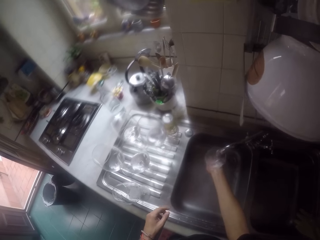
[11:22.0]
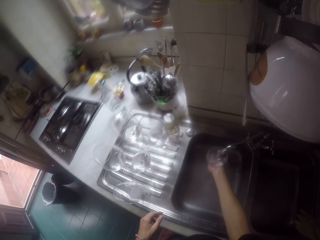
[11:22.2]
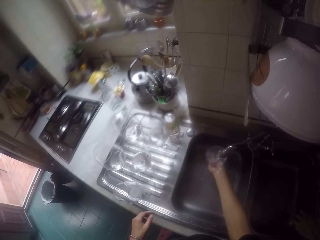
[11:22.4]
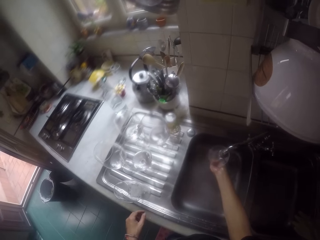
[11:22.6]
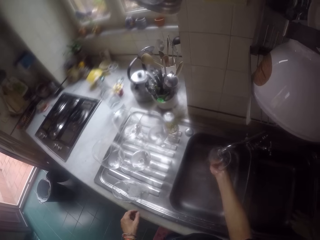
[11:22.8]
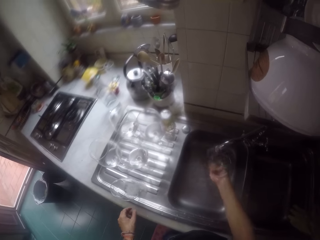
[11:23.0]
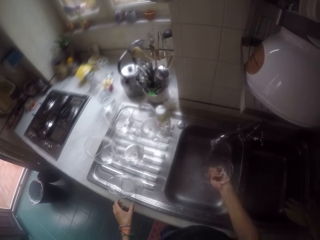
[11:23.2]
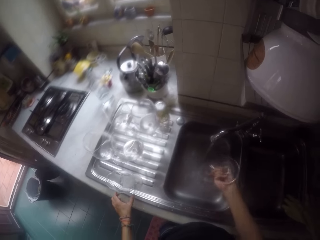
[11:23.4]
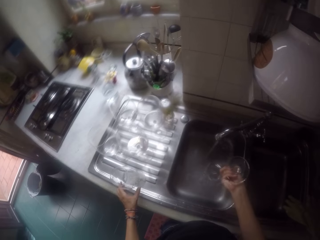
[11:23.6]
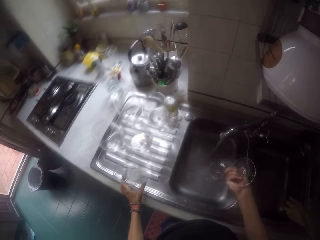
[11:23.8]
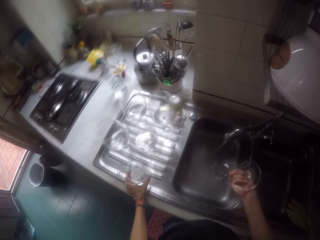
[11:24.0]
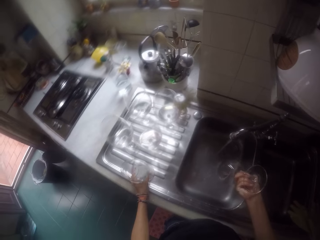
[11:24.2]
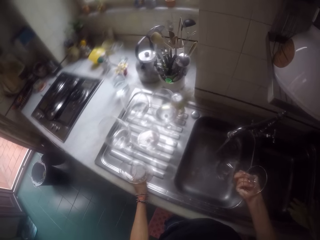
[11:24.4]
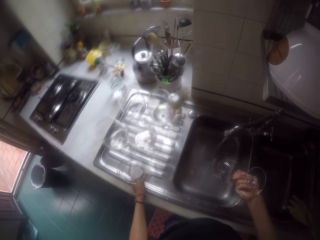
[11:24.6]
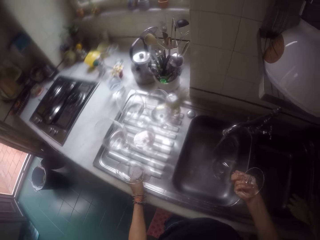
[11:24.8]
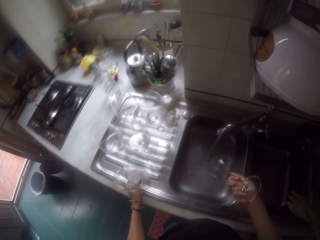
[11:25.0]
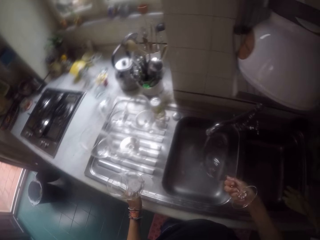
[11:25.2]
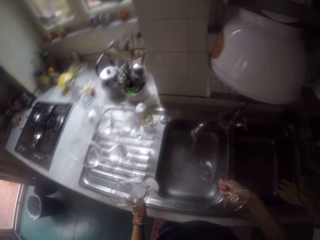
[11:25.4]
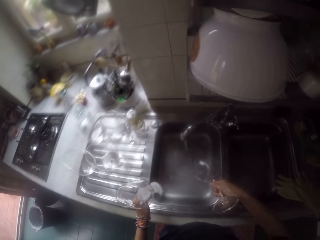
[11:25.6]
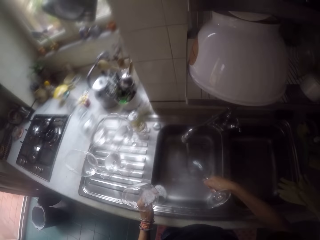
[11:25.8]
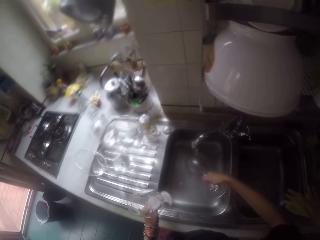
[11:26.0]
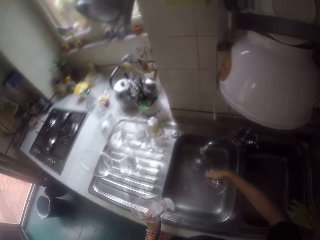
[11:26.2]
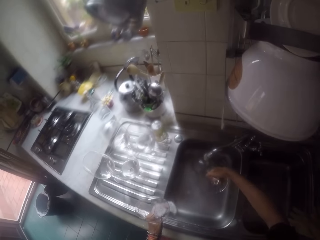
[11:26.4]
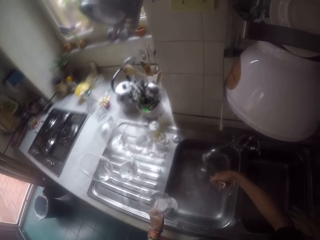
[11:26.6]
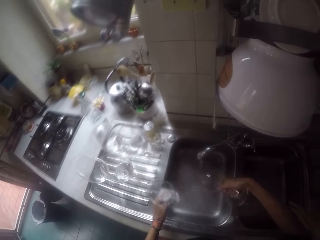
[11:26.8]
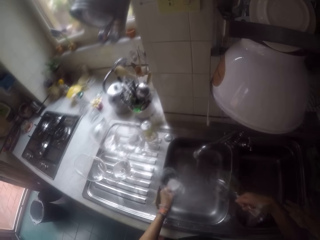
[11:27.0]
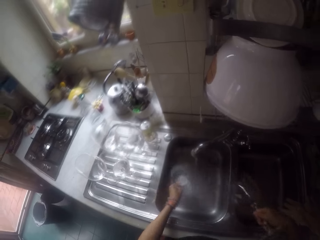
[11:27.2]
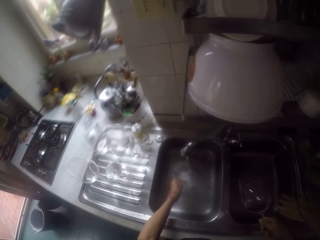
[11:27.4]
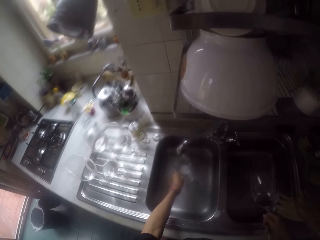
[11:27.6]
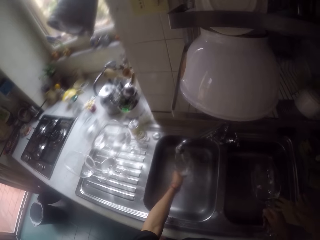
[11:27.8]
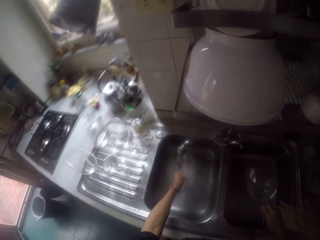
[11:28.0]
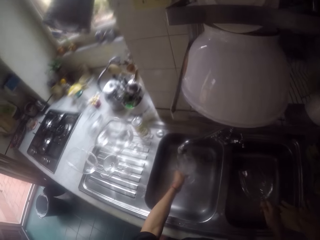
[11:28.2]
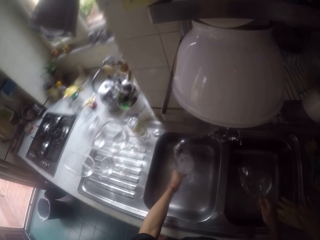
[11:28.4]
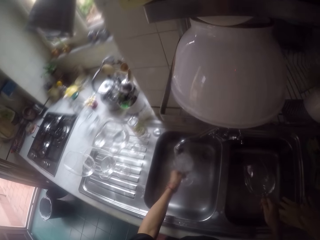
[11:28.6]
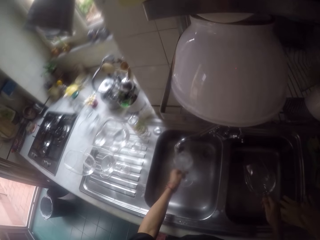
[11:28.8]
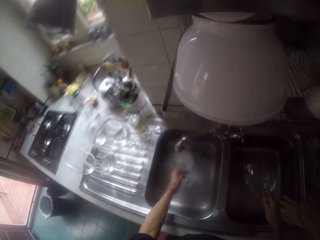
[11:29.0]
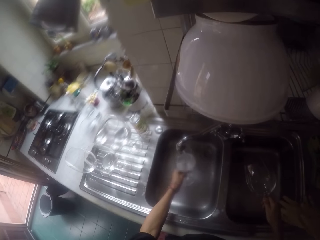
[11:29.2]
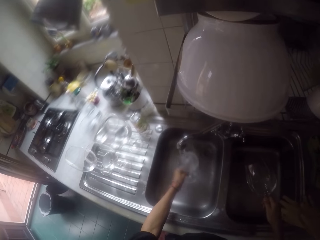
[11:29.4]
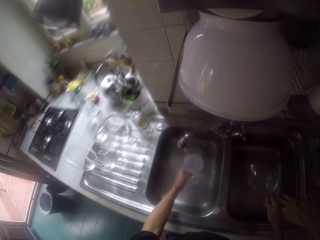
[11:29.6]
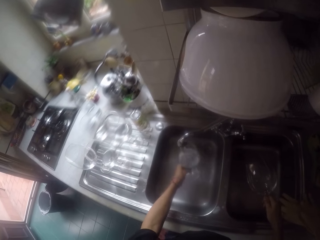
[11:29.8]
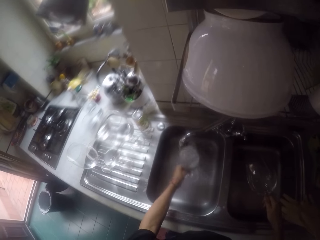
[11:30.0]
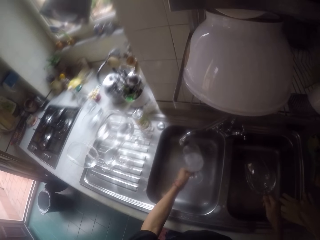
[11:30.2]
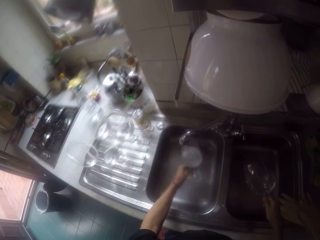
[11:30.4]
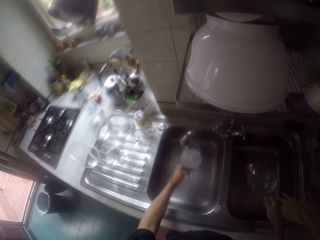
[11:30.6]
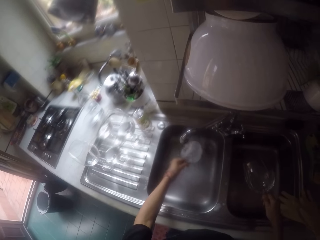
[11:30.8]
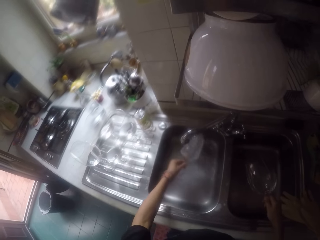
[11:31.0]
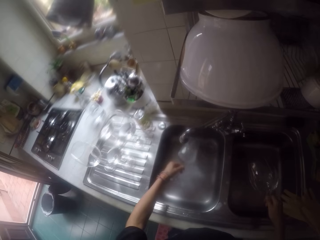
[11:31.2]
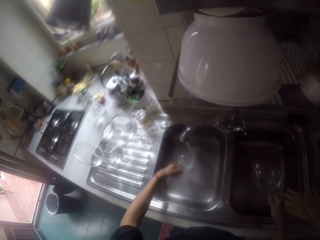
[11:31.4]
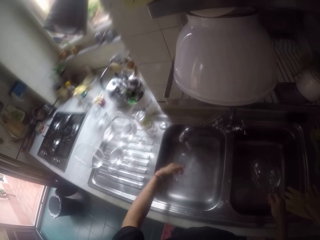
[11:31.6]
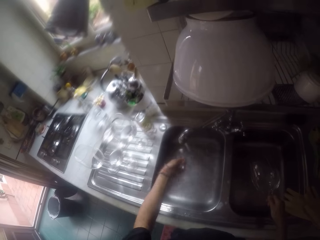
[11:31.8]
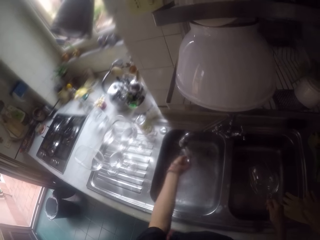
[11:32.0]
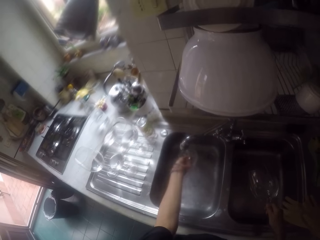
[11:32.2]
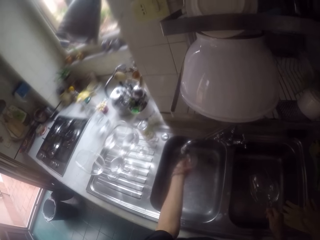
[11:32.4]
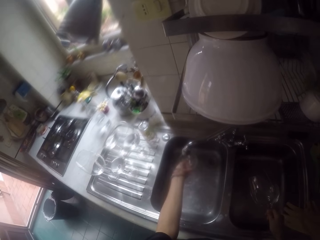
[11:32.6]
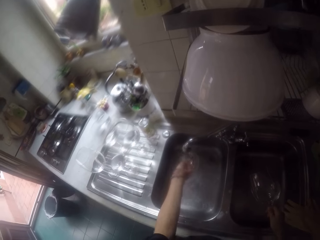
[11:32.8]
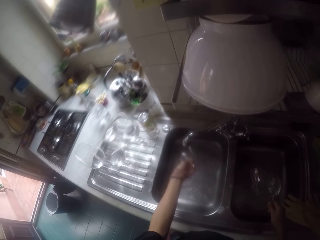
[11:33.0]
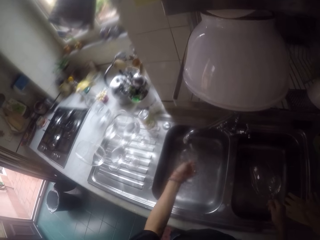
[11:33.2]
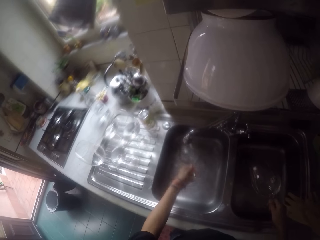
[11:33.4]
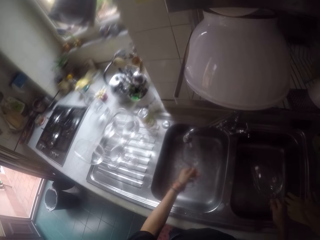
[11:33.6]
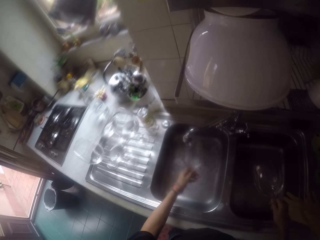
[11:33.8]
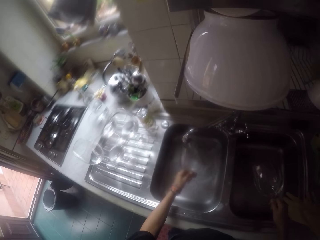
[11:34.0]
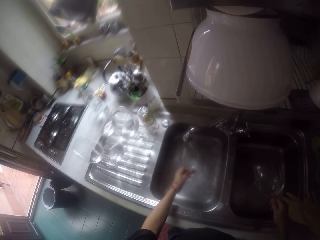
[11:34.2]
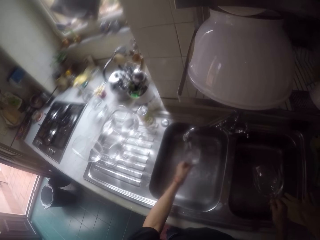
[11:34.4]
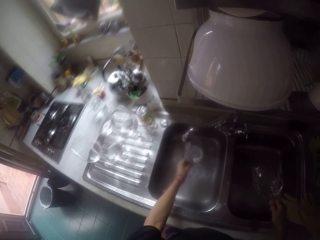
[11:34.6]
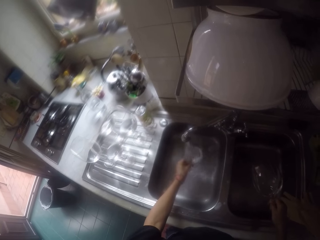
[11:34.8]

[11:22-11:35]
The camera wearer picks up a glass from the sink. They rinse the glass with the tap water.

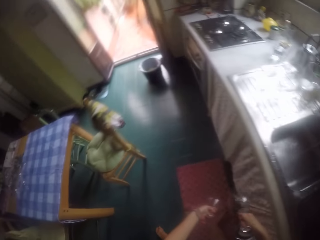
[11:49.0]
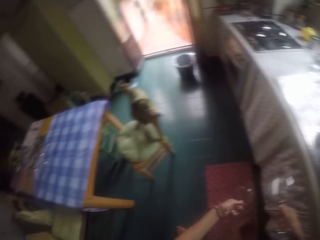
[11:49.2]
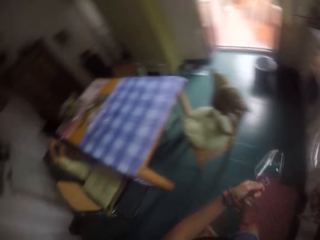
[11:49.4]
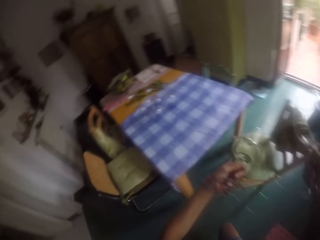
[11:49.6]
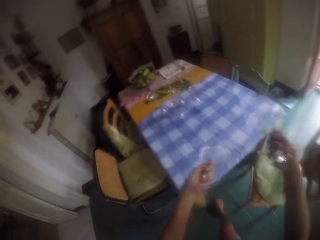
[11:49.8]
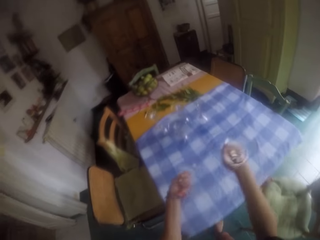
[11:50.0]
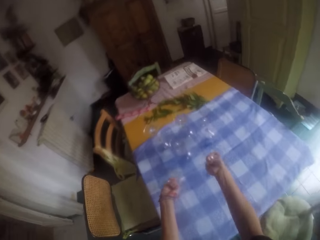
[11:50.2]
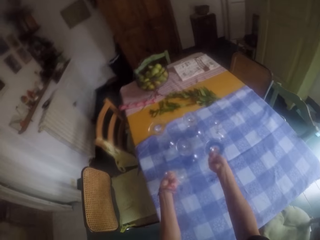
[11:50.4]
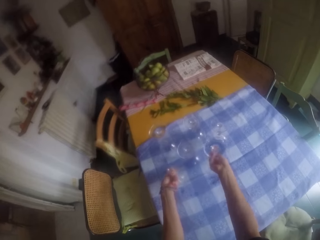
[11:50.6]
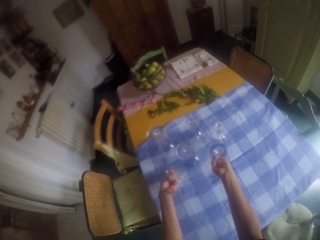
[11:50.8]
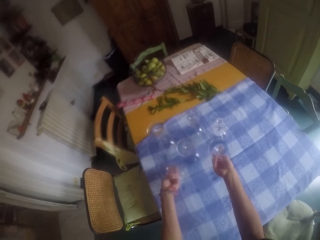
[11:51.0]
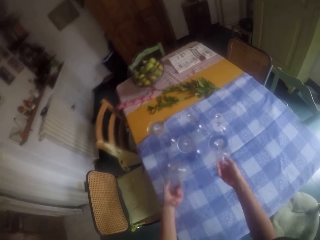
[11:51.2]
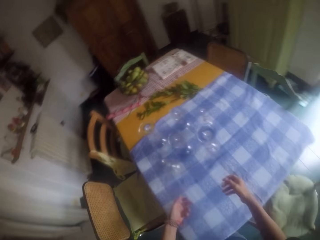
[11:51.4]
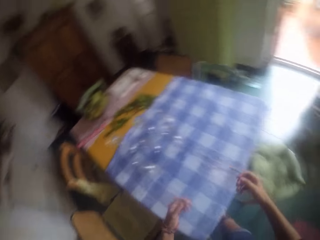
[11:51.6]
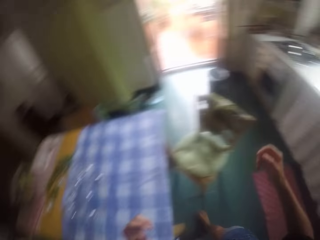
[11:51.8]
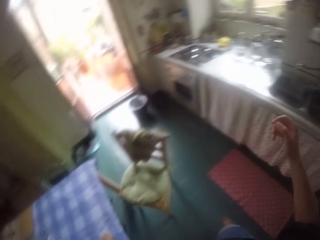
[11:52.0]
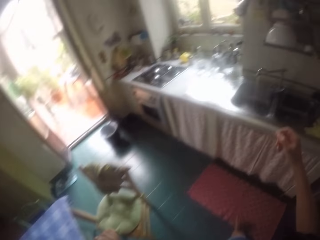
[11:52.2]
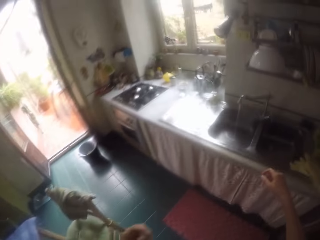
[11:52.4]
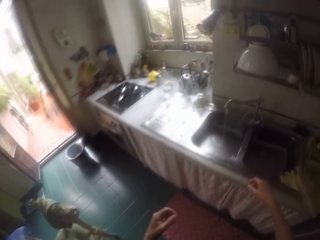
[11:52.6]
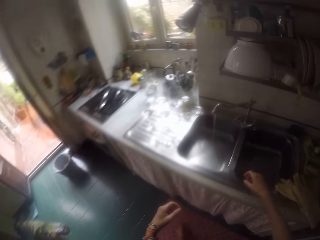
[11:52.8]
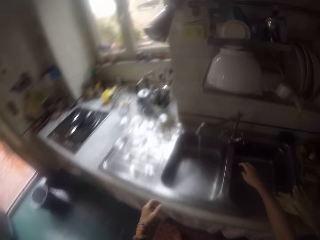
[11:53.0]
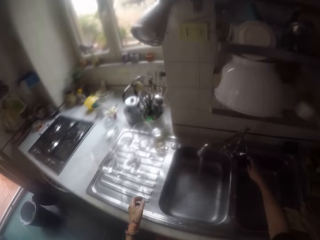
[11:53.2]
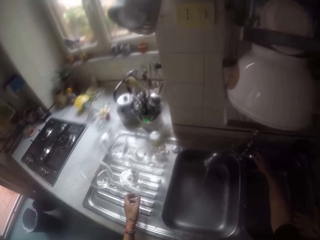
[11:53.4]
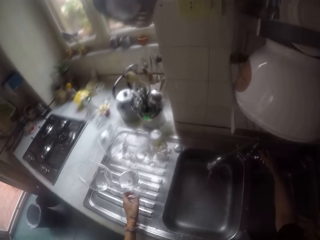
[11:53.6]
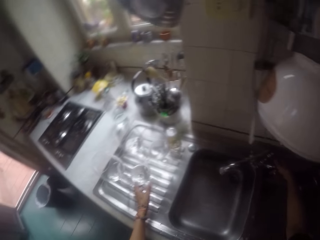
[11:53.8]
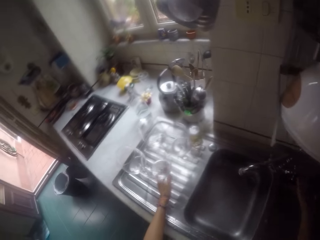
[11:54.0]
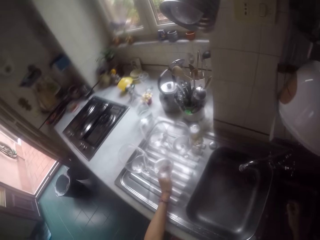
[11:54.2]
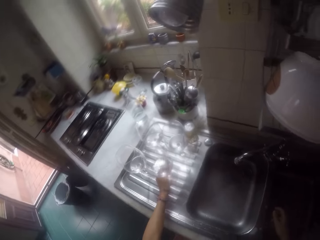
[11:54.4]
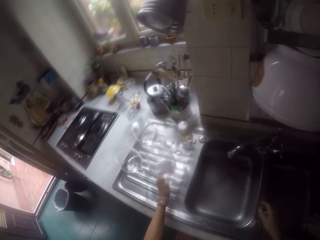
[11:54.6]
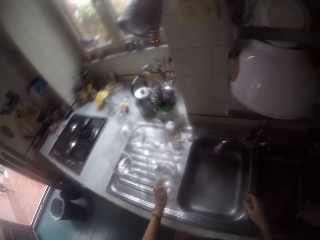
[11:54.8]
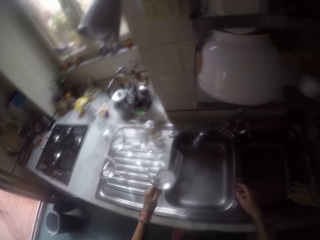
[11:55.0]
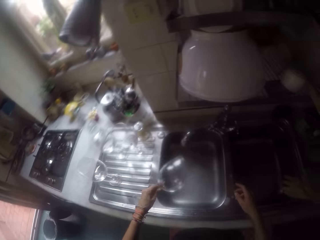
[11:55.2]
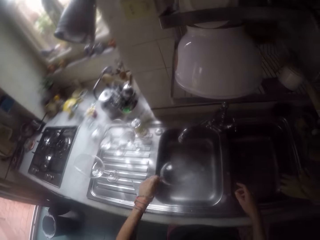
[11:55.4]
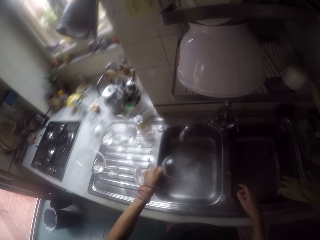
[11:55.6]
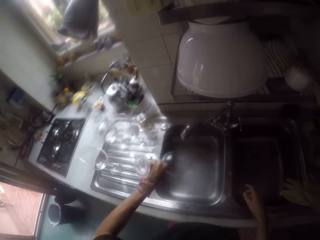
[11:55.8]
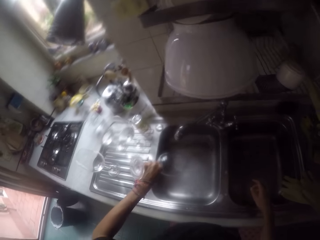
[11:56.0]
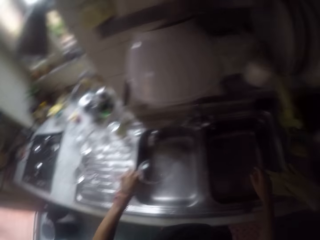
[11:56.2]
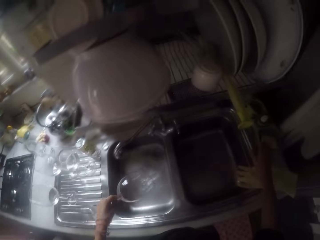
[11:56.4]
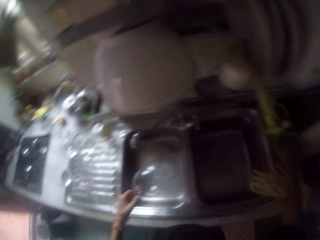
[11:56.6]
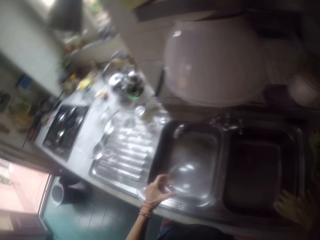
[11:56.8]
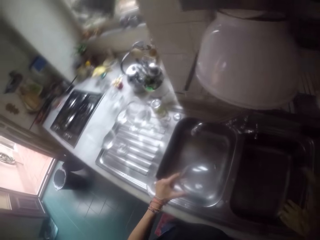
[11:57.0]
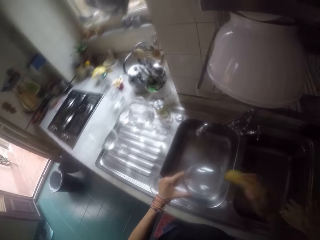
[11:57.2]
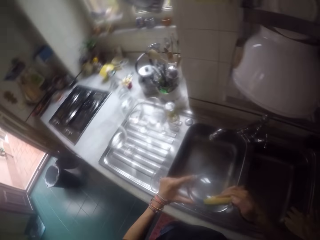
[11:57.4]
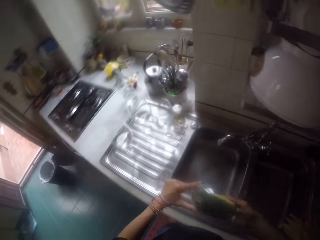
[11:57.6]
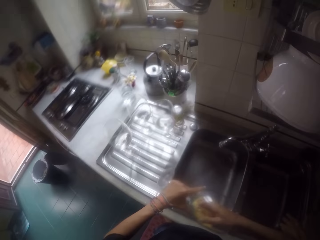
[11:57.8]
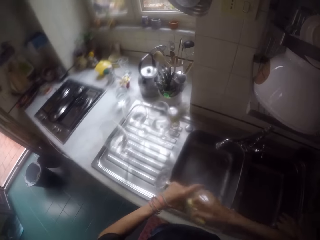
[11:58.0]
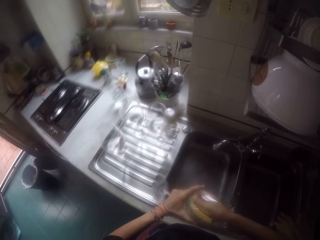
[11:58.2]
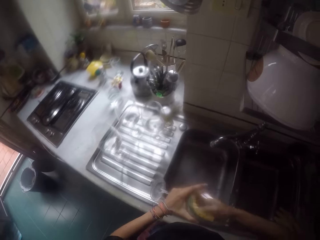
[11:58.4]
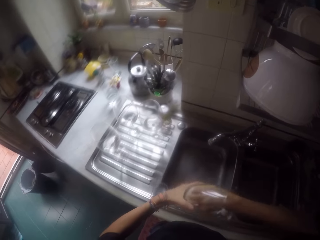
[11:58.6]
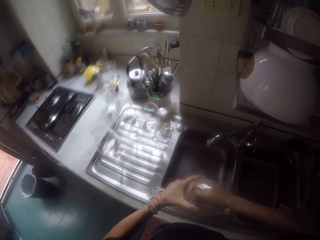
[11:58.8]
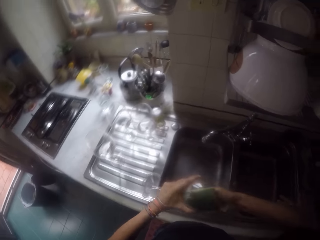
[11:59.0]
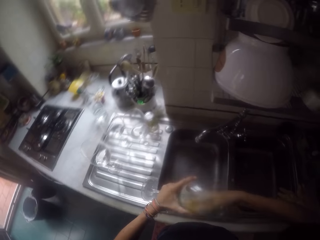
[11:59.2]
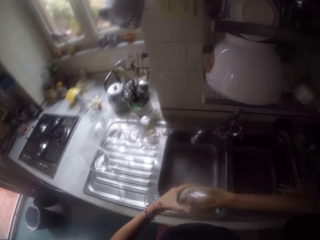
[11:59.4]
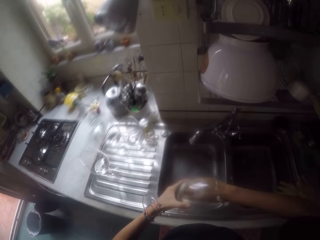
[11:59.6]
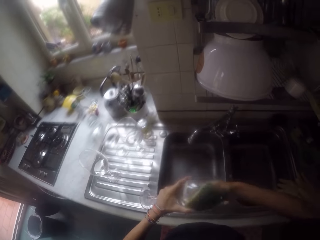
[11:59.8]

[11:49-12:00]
The camera wearer places the glass on the table. They turn off the tap. They pick up a glass from the sink. They pour the water in the sink. They pick up the sponge from the sink. They wash the glass with the sponge.
